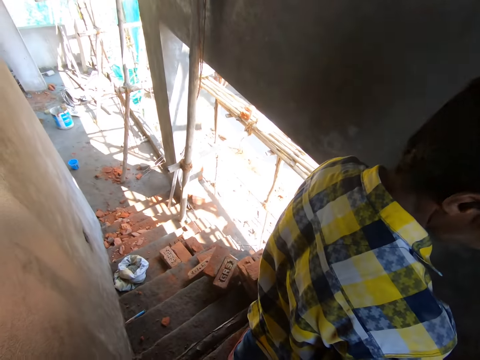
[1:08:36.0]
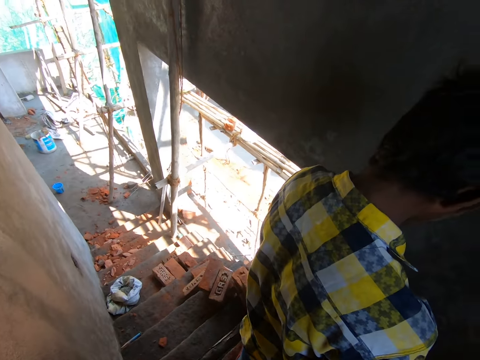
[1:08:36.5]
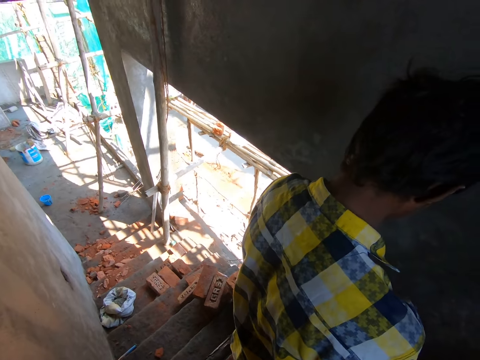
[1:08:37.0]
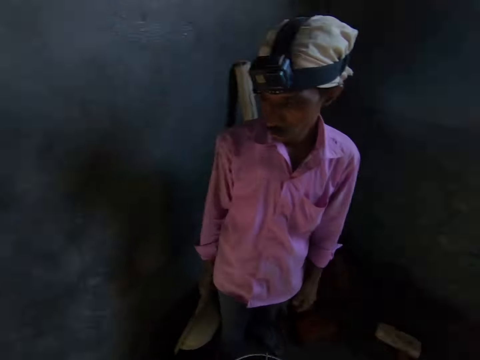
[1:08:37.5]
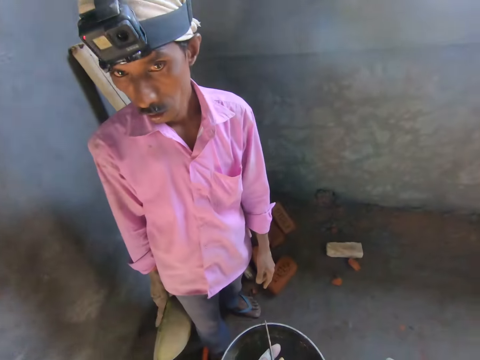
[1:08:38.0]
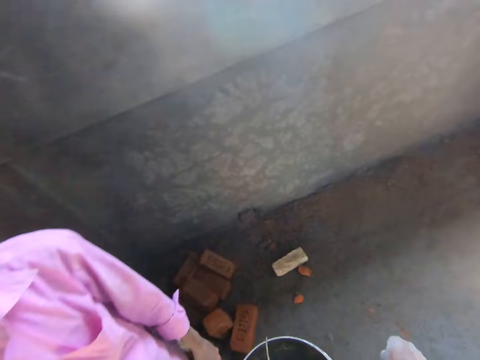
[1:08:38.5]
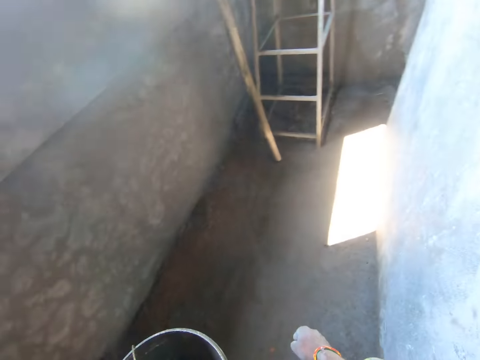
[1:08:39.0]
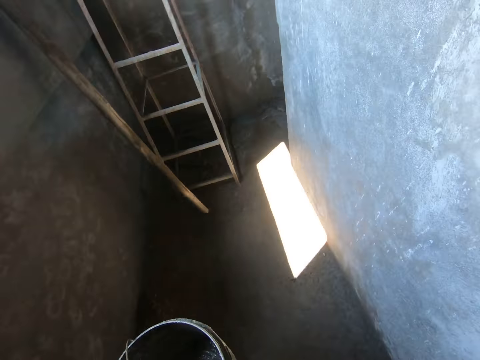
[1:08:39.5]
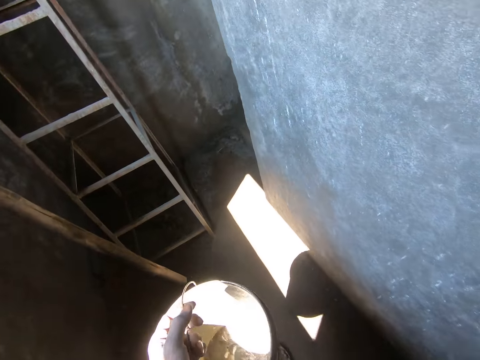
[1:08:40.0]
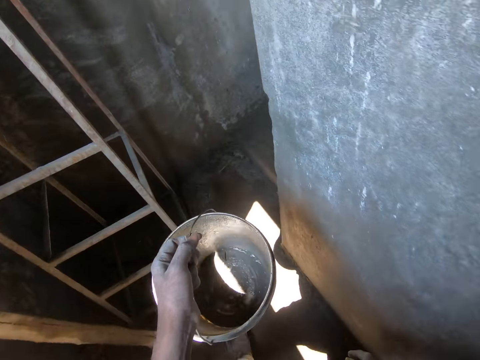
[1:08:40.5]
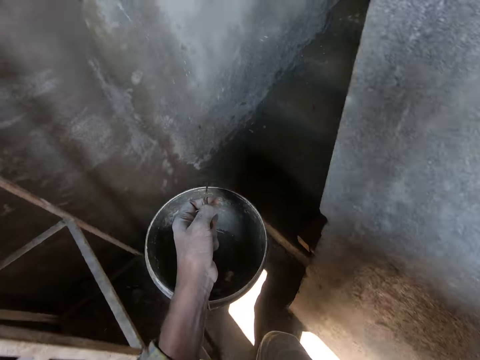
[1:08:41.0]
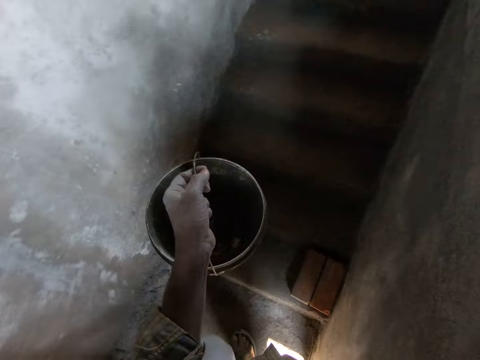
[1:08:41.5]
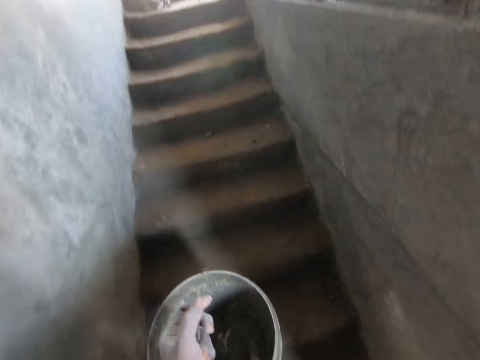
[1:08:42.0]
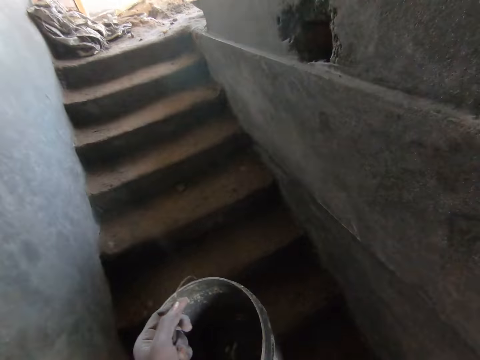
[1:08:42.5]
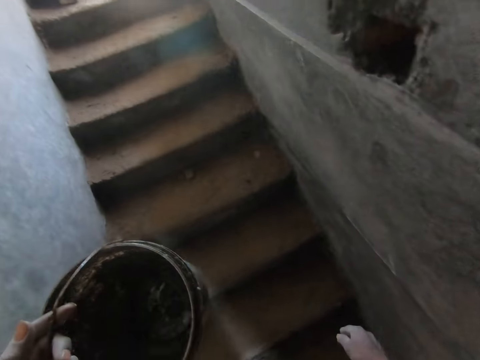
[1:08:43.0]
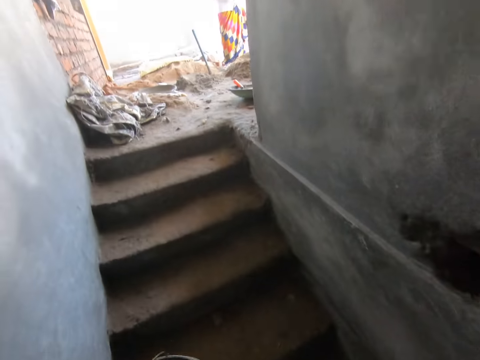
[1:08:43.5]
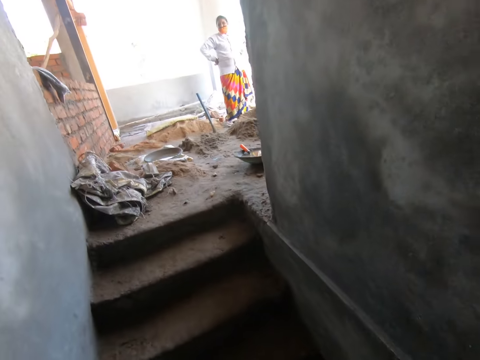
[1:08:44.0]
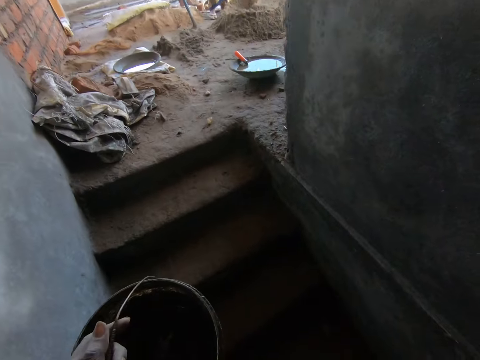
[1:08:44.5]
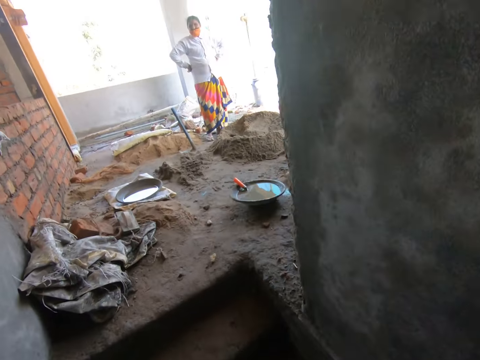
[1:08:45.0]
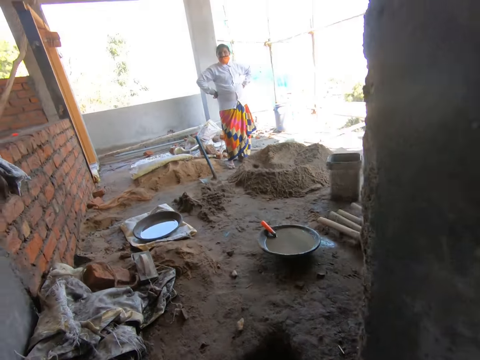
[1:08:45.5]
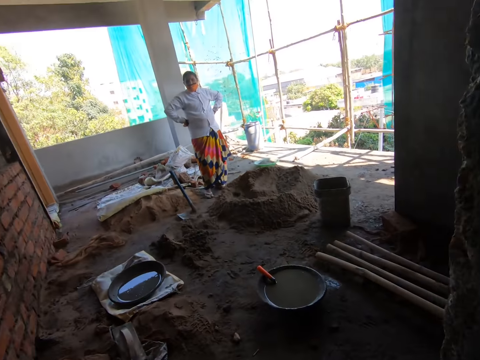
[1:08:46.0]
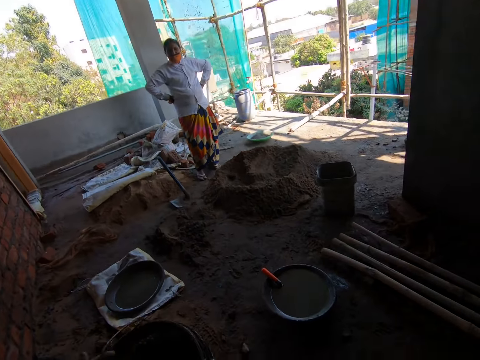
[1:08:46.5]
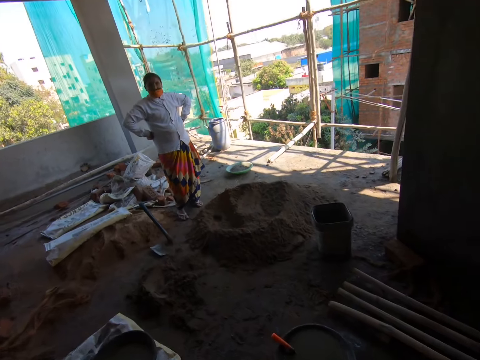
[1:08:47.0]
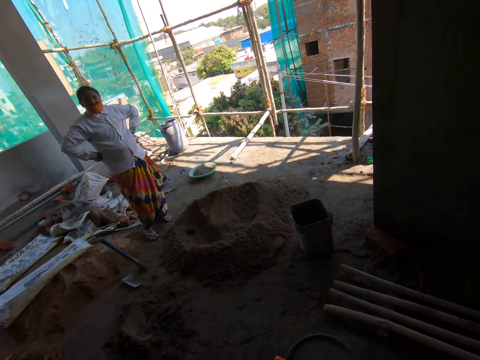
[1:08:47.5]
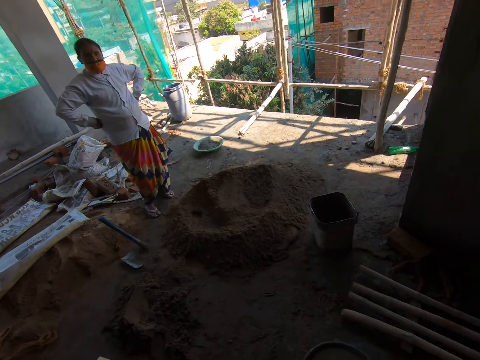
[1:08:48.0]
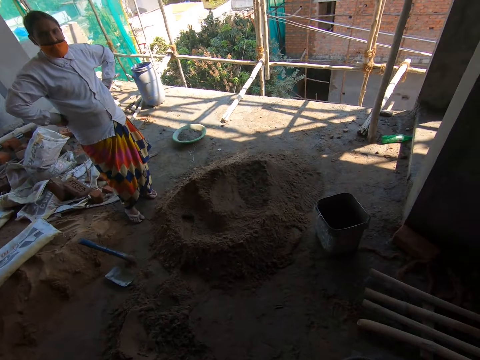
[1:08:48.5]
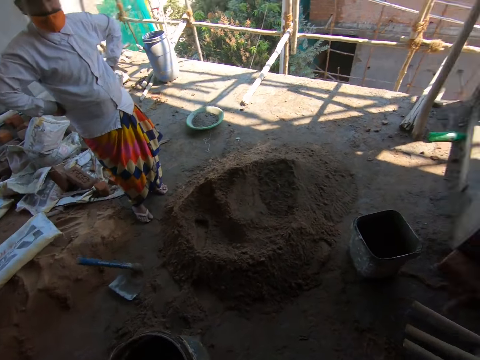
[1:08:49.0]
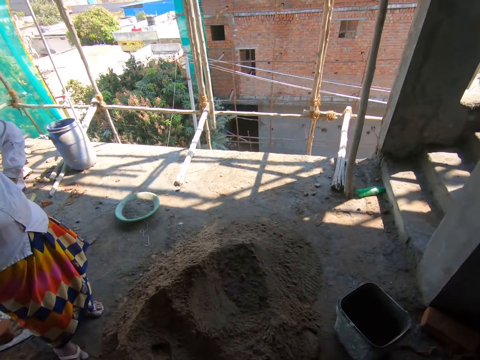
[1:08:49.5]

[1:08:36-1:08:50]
The camera wearer interacts with a person. They walk in the site. They walk up the flight of stairs. They interact with a woman.

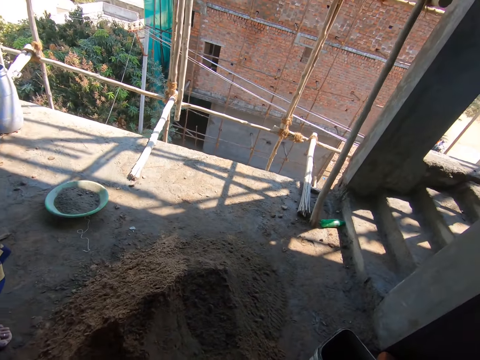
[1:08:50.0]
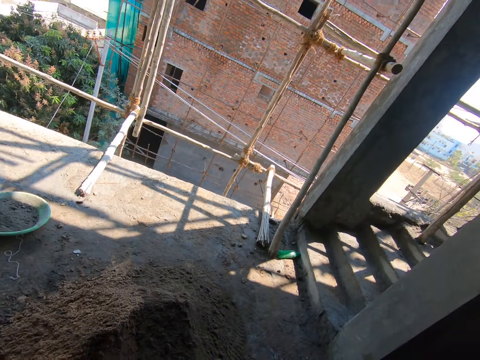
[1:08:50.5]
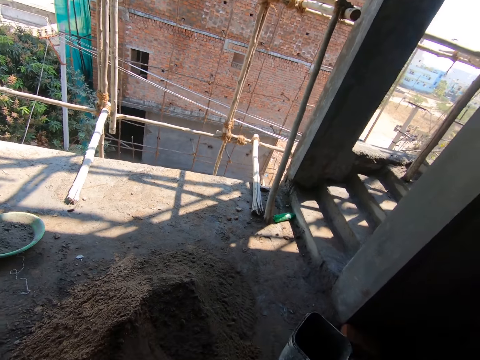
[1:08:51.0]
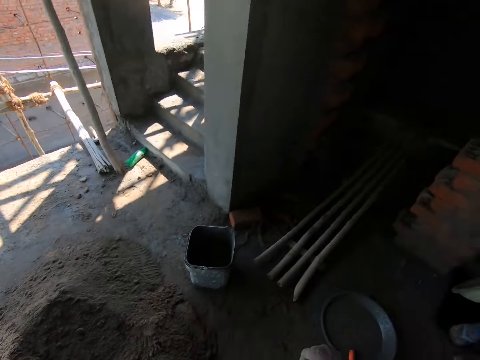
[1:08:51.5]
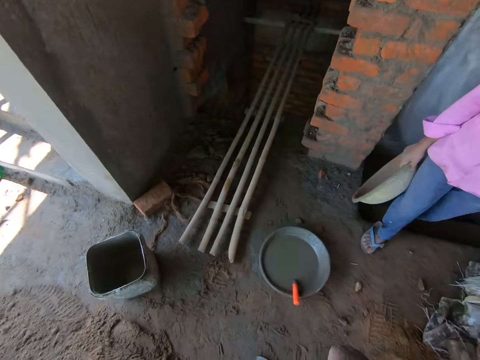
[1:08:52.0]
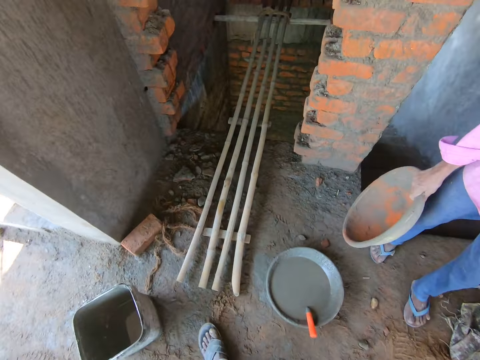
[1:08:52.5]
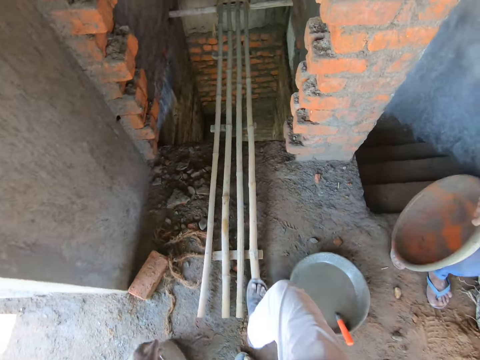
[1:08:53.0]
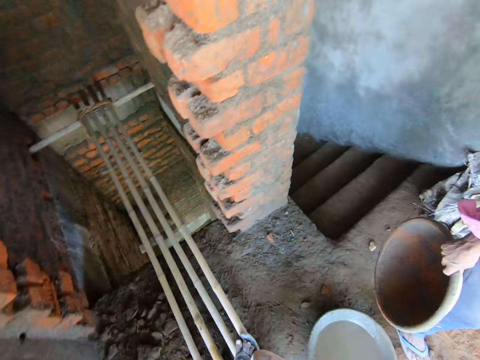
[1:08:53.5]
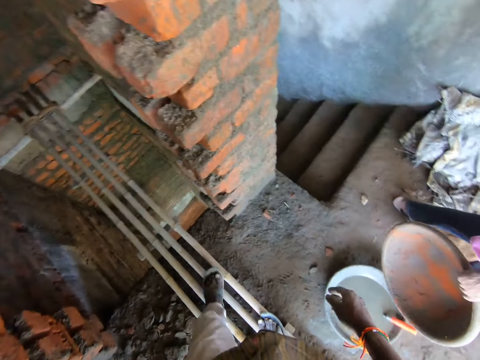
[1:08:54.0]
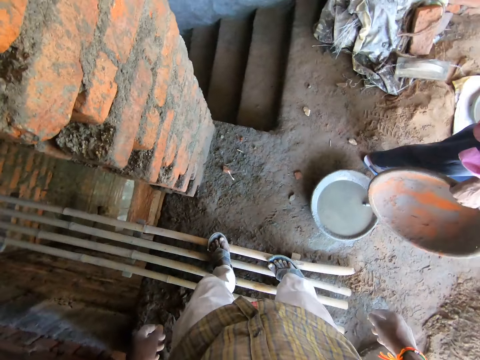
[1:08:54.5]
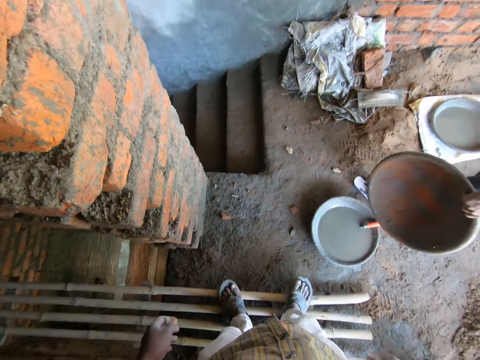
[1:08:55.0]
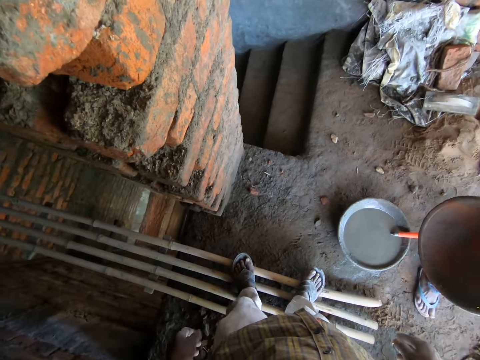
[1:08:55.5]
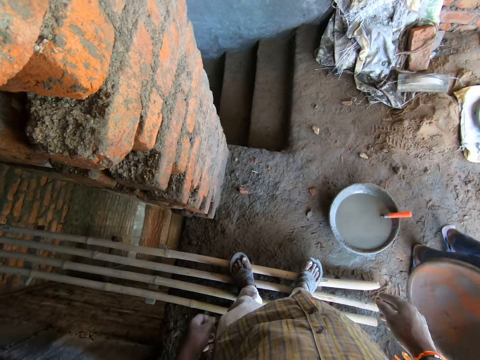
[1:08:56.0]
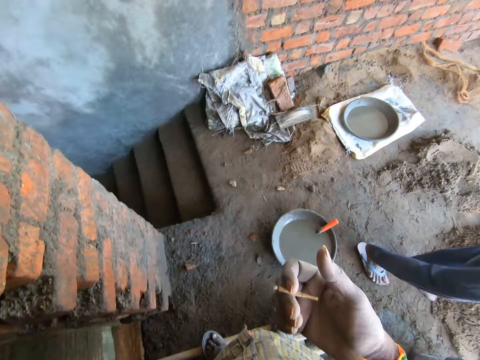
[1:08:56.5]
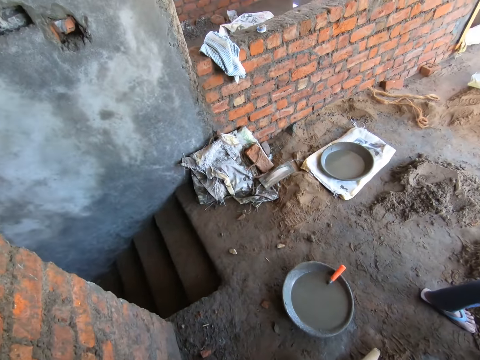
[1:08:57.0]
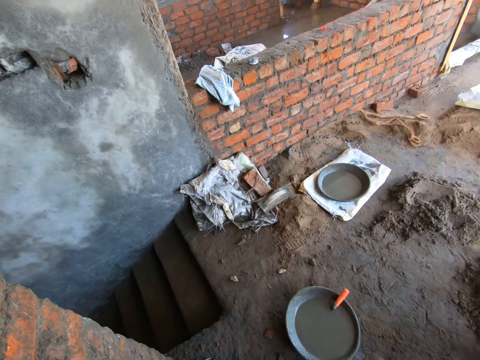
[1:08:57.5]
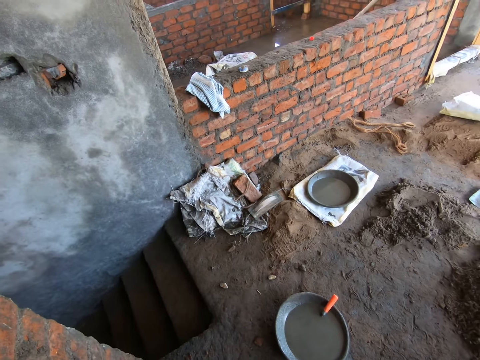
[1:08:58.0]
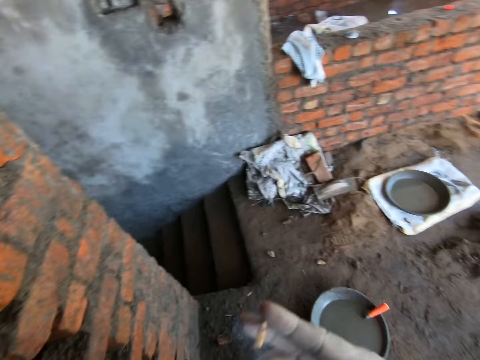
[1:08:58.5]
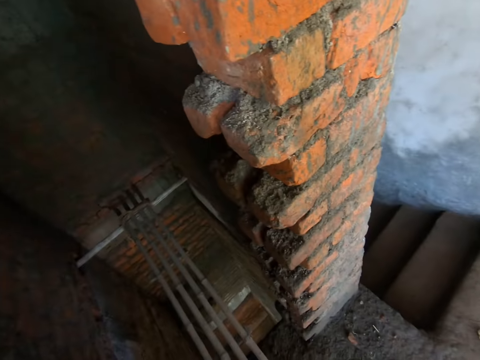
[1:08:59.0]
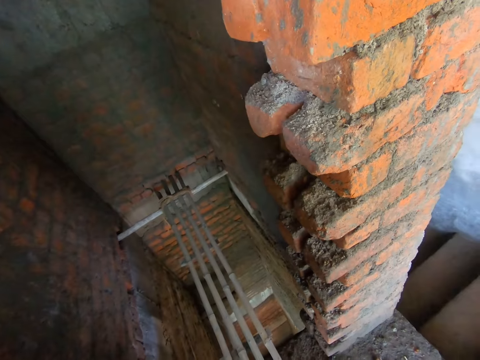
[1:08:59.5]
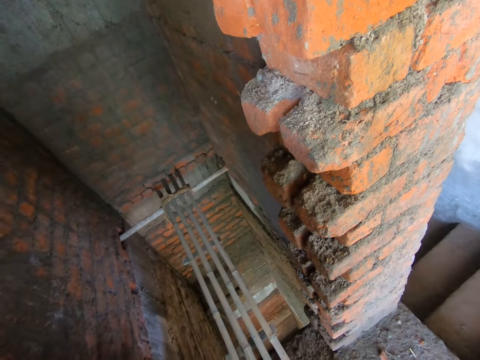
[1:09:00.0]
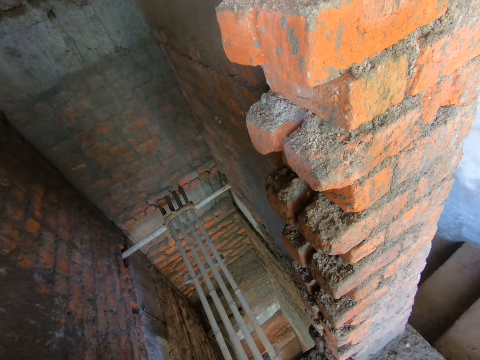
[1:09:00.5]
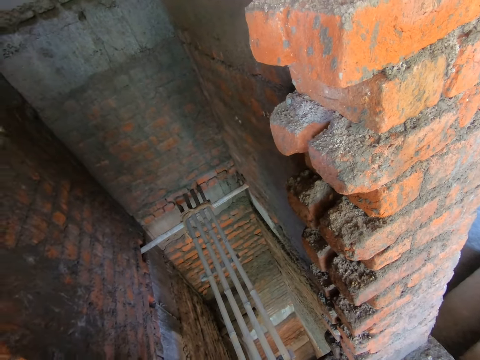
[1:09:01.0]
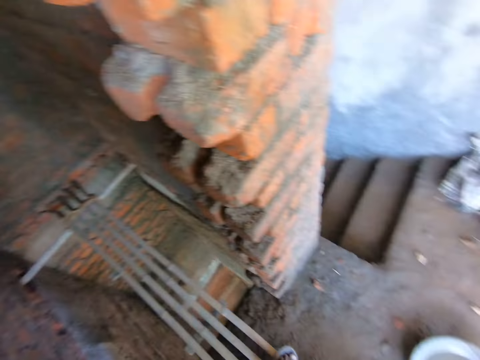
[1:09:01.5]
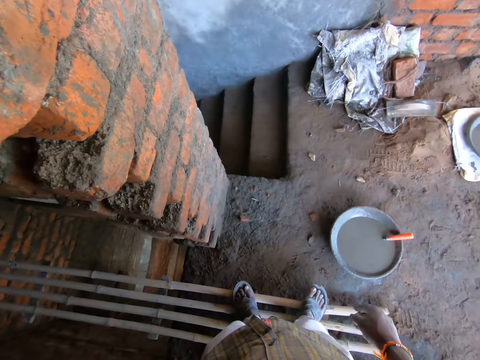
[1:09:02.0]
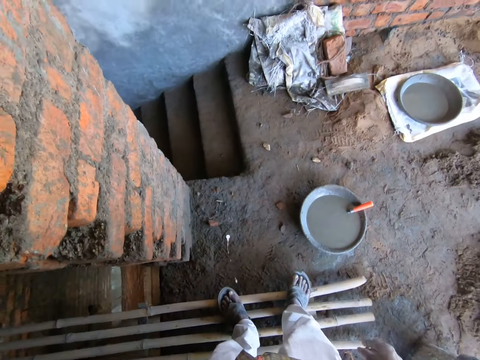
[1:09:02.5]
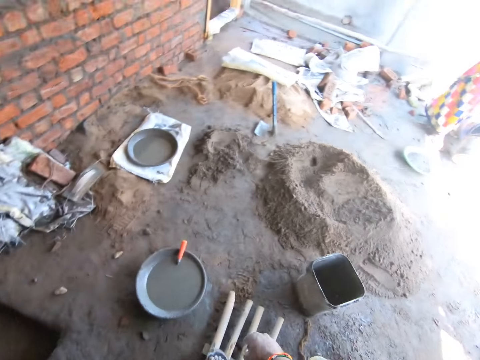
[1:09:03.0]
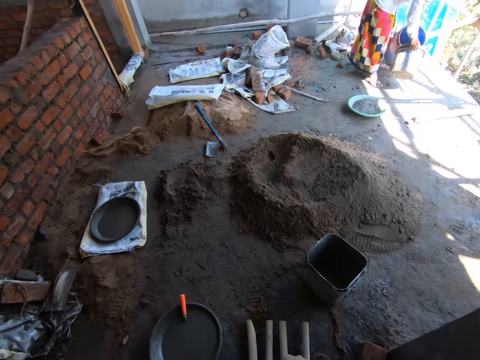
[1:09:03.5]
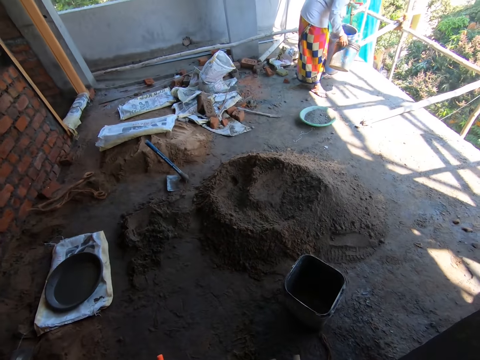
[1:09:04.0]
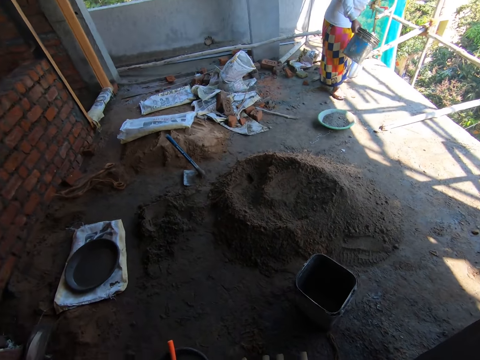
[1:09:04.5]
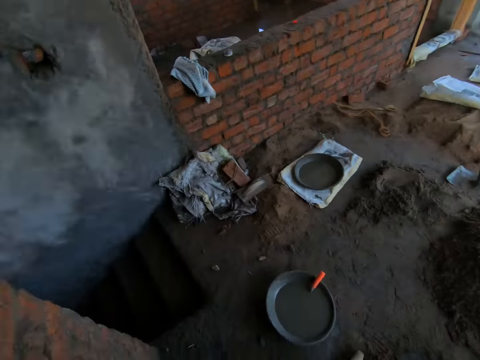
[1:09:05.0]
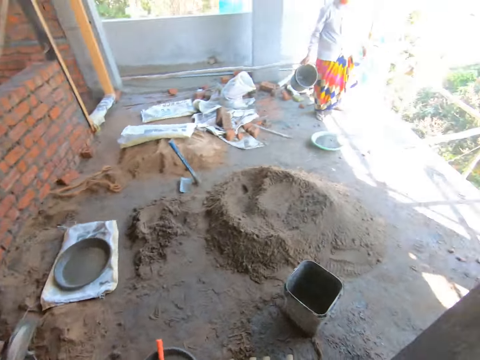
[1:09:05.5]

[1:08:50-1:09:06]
The camera wearer looks around. The man interacts with the woman. The camera wearer steps on the sticks. He raises his hand. He looks around. A person picks up a bucket.
